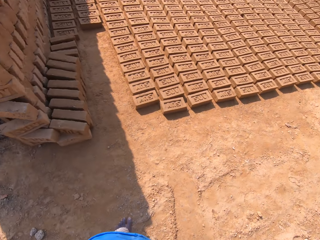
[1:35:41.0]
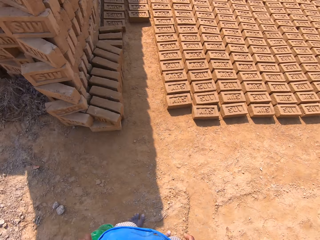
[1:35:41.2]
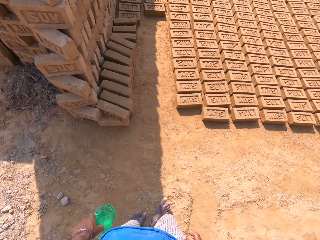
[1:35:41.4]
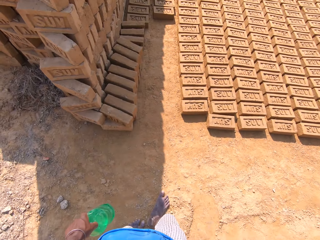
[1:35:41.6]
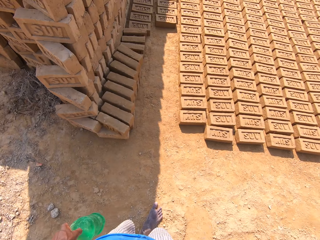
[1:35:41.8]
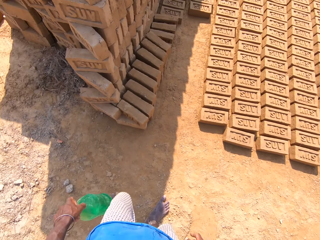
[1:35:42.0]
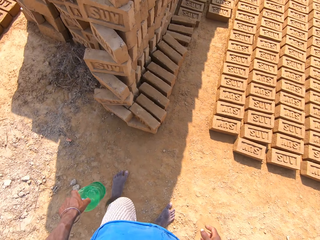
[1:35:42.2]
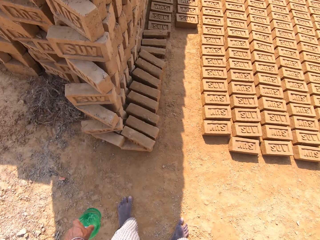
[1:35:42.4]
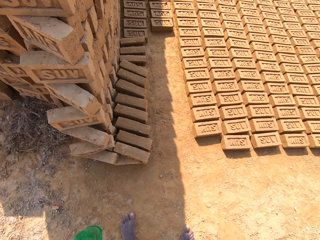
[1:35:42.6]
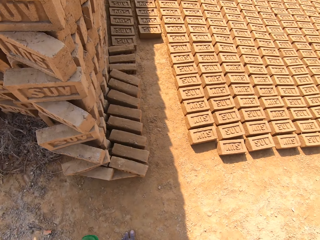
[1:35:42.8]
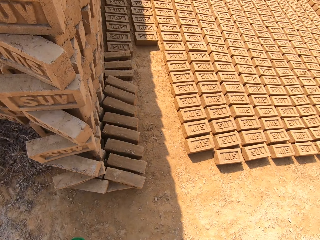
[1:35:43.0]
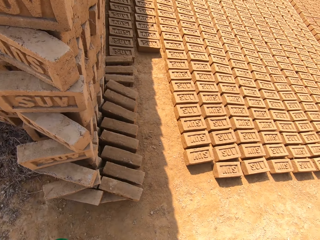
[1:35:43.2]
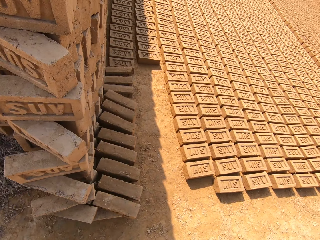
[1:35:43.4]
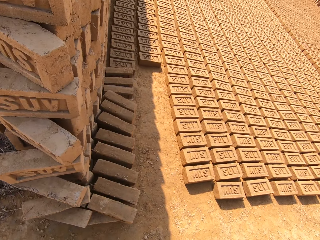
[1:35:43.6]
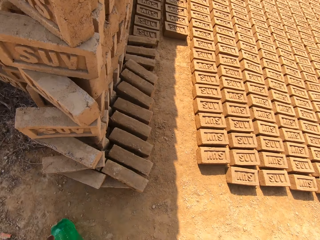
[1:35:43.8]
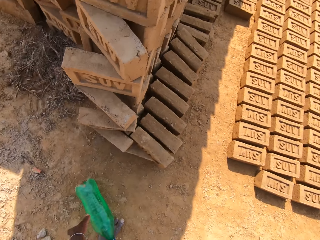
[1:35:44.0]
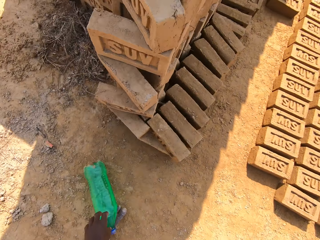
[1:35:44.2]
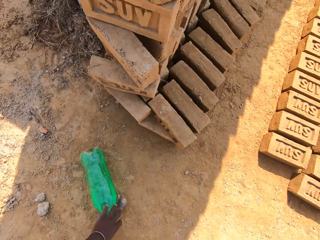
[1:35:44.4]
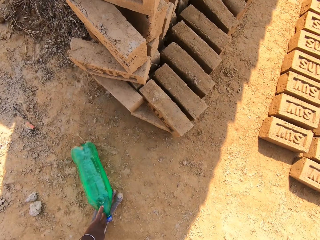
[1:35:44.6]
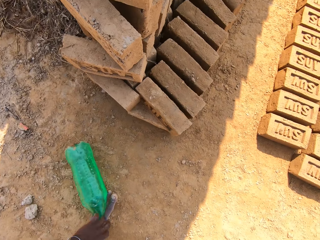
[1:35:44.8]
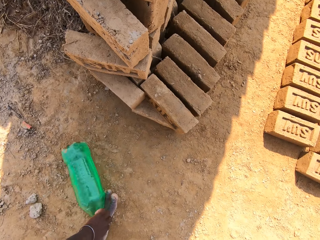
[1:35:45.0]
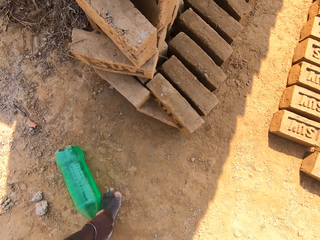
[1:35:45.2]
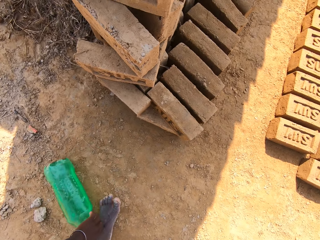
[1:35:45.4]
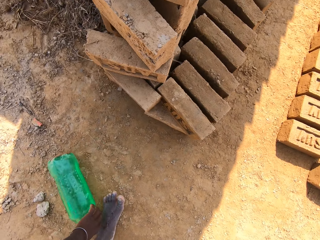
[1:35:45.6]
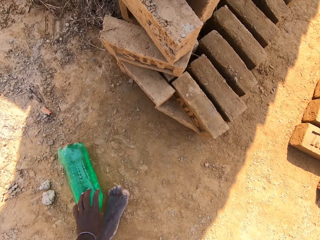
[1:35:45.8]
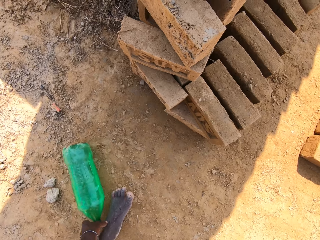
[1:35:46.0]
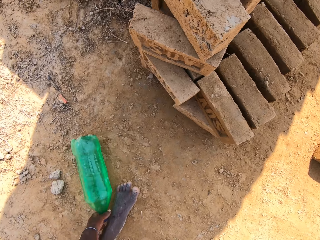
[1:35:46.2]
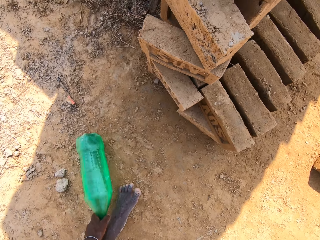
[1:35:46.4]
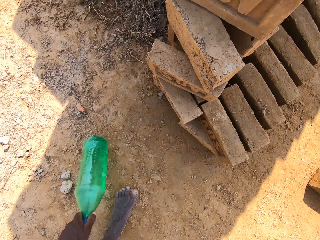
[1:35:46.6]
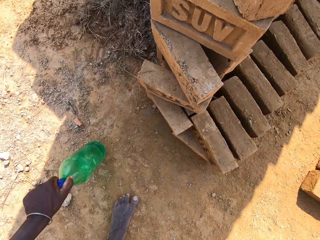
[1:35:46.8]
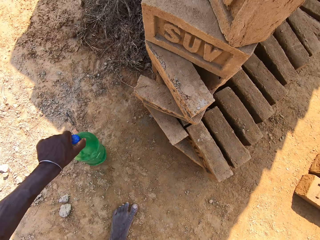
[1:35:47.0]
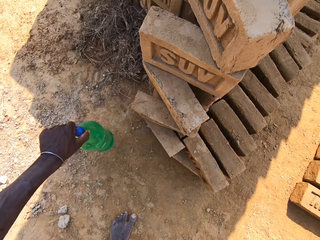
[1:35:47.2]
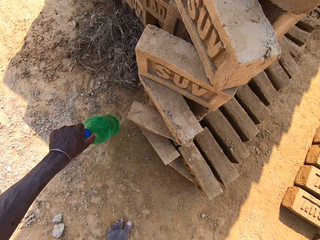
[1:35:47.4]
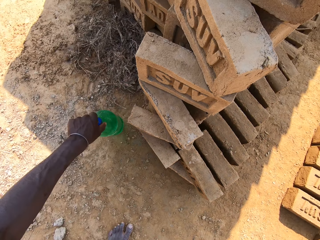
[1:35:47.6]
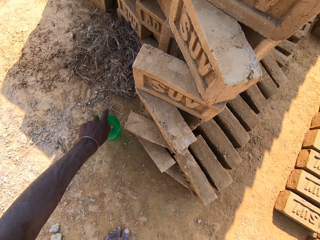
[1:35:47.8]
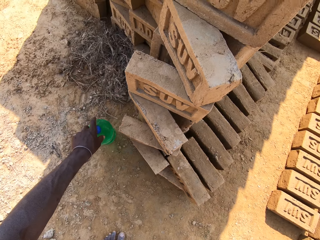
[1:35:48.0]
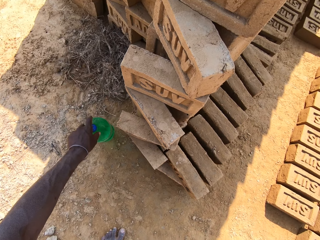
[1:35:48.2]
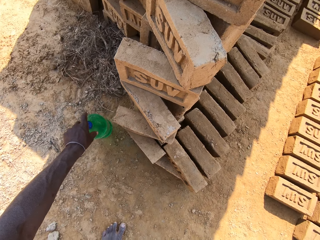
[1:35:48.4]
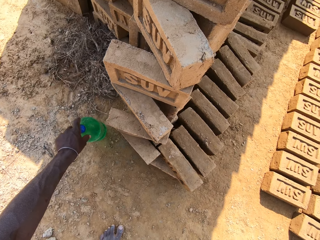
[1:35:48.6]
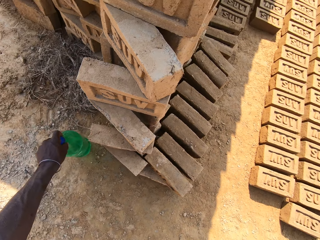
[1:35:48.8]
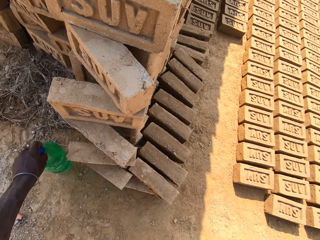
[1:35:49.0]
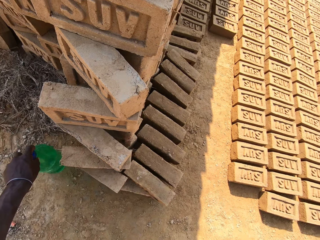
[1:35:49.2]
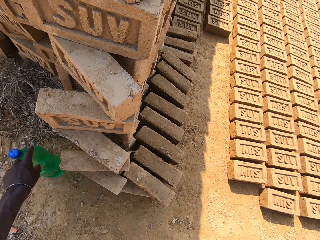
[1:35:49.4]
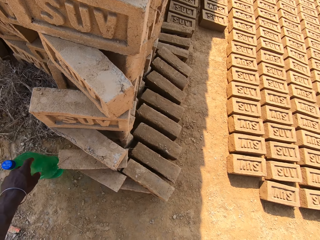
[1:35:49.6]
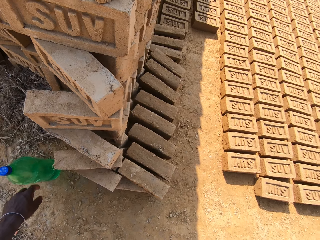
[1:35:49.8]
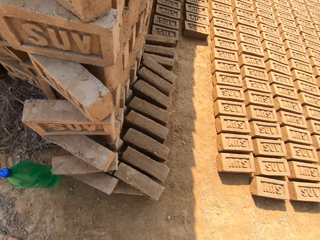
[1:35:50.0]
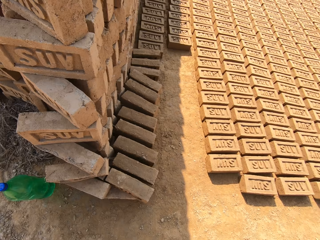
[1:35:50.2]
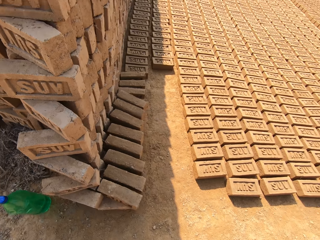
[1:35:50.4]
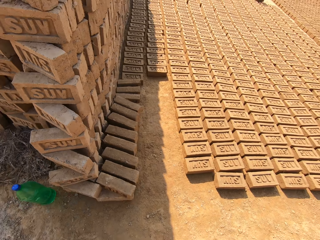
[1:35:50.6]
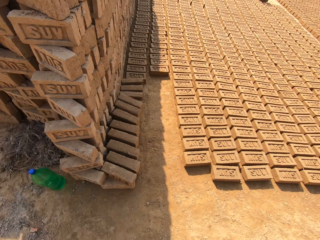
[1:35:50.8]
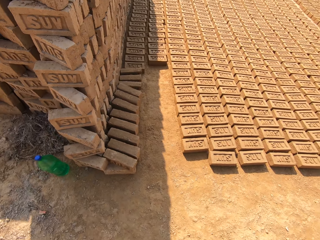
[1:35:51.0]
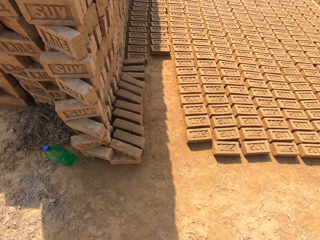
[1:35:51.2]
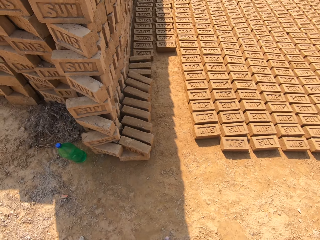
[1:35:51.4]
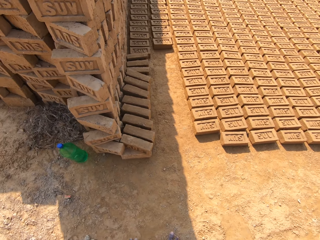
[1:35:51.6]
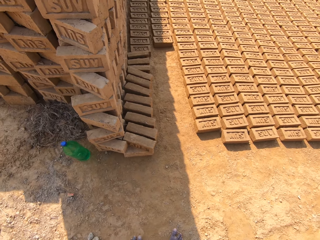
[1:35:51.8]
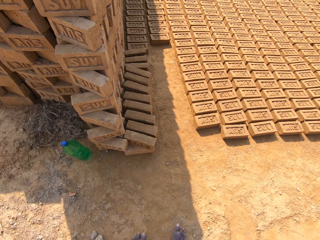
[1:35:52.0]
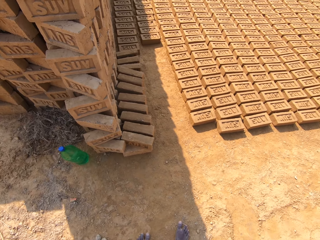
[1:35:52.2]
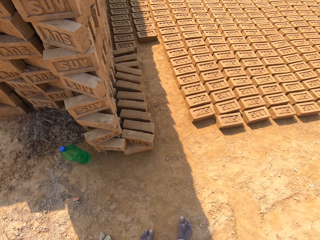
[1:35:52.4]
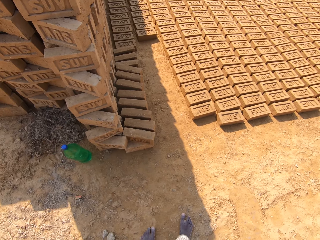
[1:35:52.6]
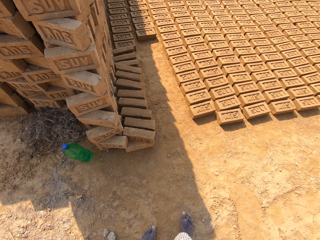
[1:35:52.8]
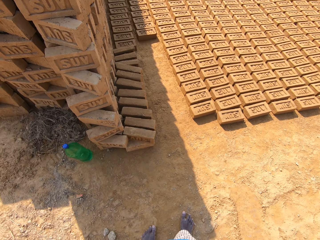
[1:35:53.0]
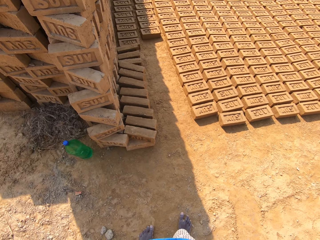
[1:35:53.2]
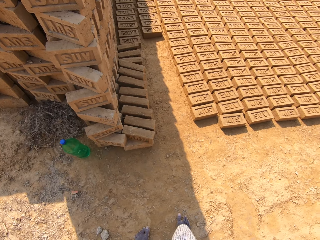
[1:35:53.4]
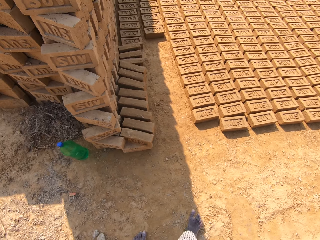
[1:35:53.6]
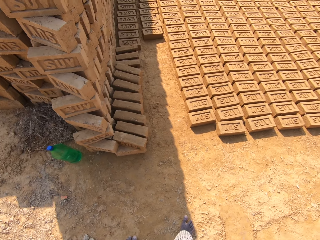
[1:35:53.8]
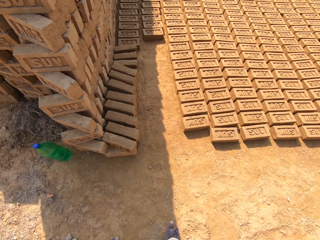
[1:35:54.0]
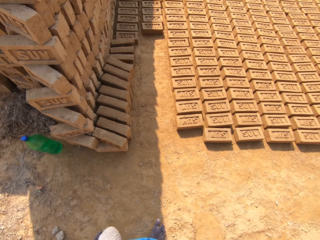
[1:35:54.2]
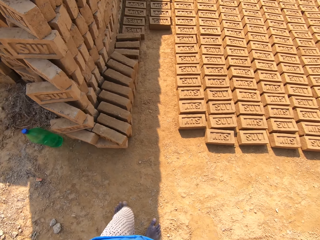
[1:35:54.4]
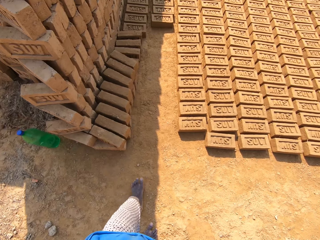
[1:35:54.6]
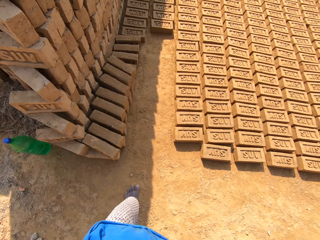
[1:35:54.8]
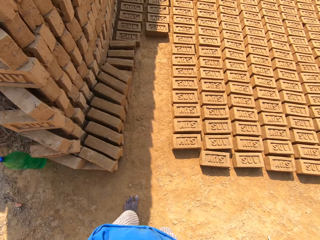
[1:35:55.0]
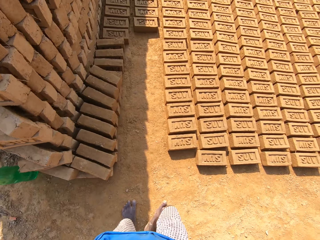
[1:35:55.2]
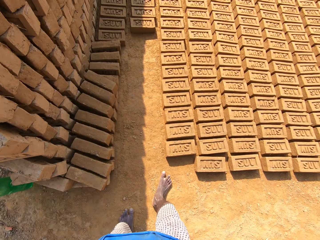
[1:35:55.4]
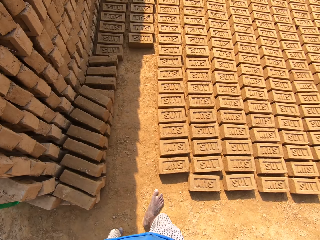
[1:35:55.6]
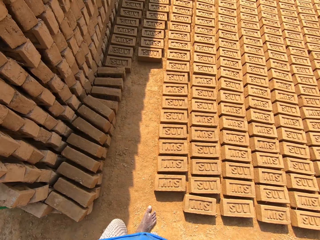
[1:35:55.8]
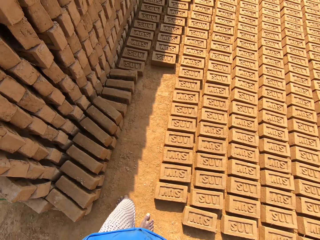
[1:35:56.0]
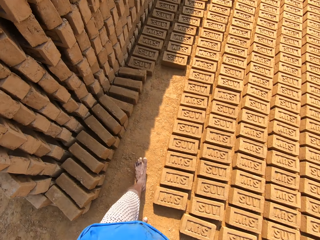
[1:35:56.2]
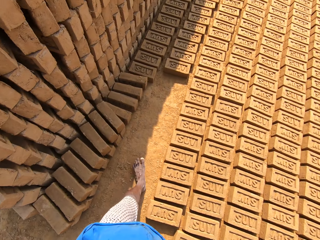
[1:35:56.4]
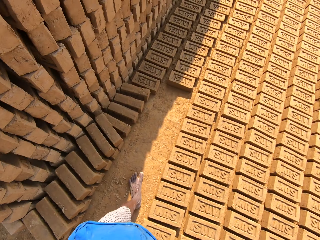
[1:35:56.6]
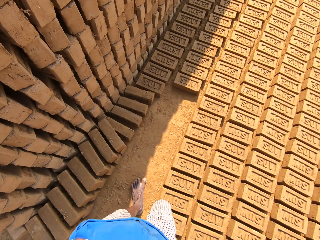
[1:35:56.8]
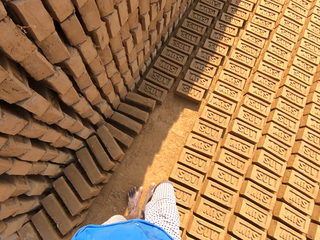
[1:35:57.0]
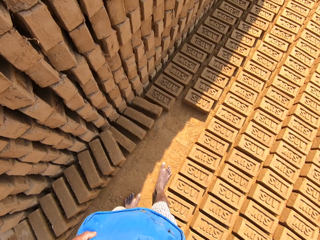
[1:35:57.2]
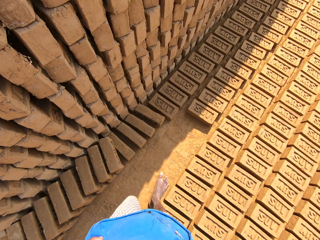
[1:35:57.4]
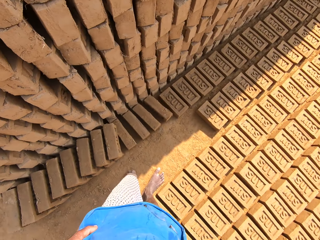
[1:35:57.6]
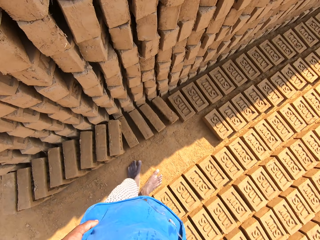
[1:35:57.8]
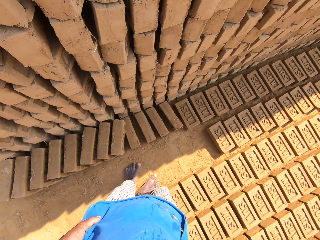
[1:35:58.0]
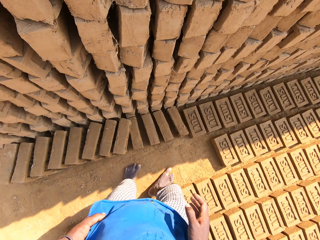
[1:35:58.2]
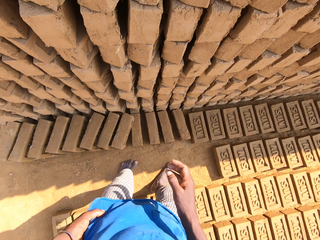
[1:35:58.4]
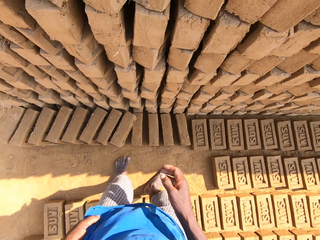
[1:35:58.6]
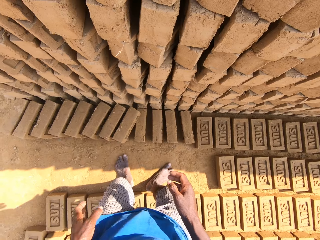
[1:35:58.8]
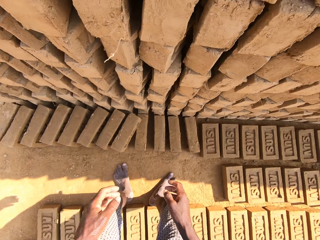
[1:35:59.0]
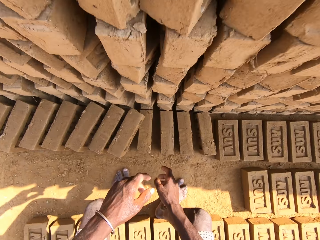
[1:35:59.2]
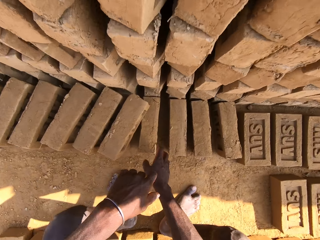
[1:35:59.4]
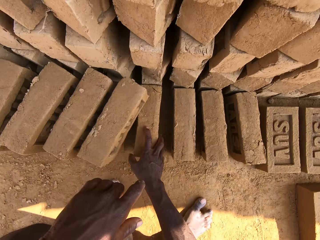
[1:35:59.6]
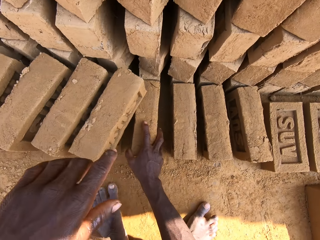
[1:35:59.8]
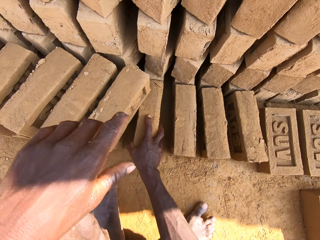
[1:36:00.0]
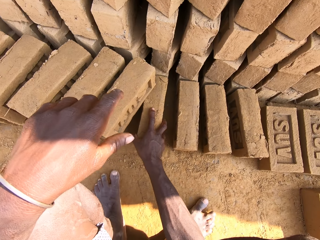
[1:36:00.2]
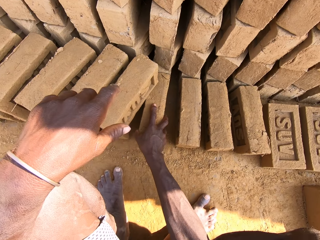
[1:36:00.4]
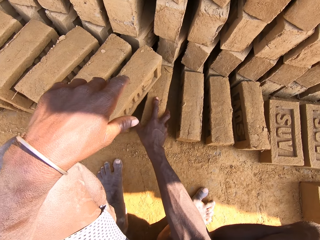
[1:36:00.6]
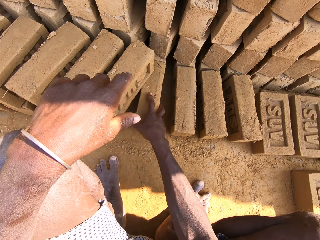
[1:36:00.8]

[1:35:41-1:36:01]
The camera wearer turns around. They hold the bottle and put the bottle of water on the ground. They look around. They align the bottle of water on the ground. They pick up the bottle and place the bottle on the ground. They look around. They walk around on the ground. They talk. They bend towards the ground. They touch the bricks on the ground. They hold the brick. They talk.
